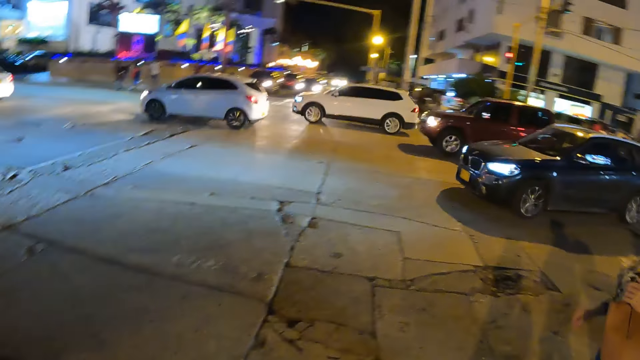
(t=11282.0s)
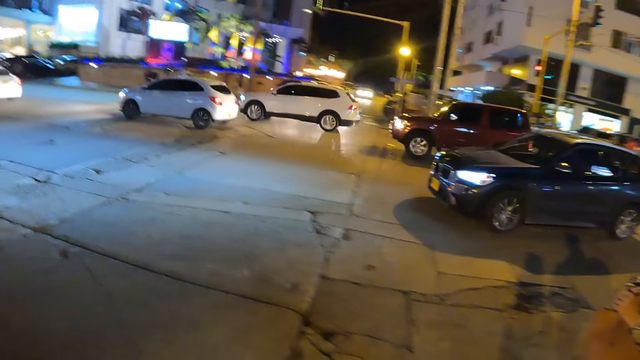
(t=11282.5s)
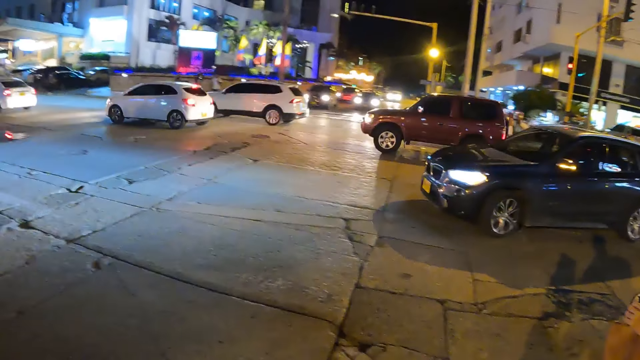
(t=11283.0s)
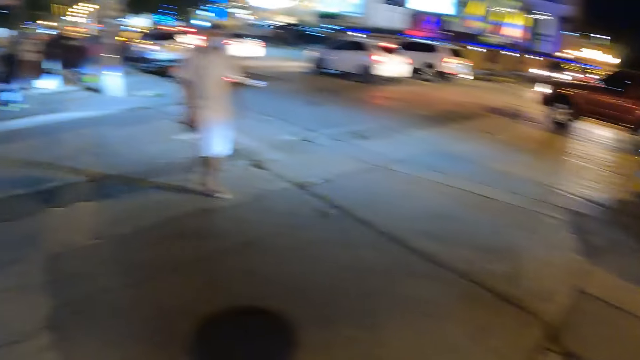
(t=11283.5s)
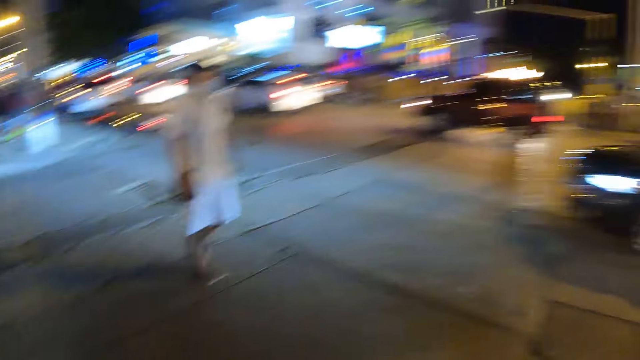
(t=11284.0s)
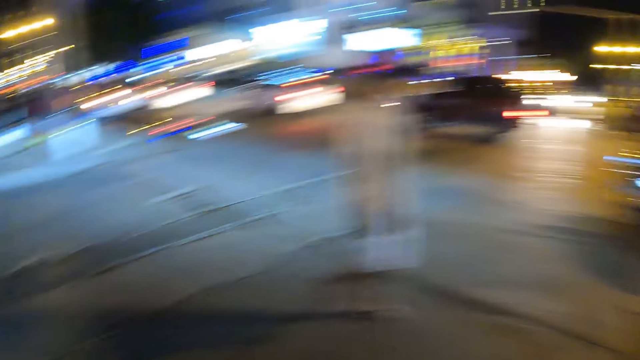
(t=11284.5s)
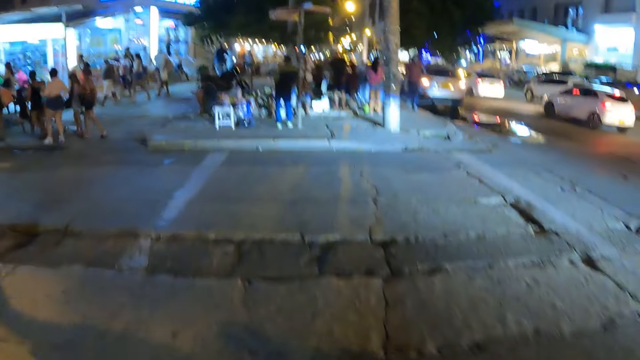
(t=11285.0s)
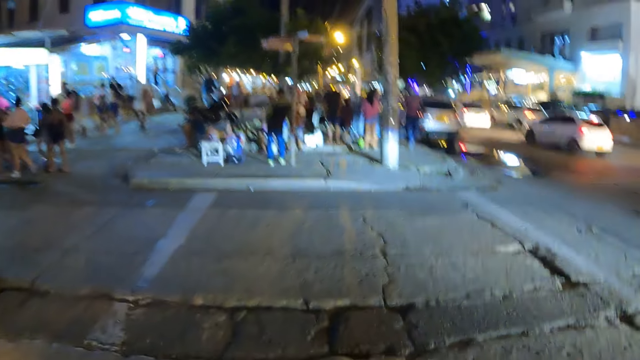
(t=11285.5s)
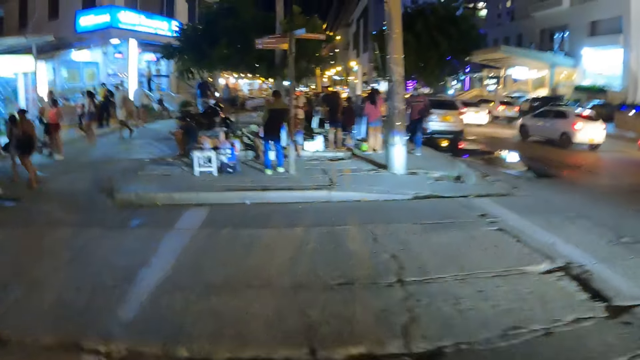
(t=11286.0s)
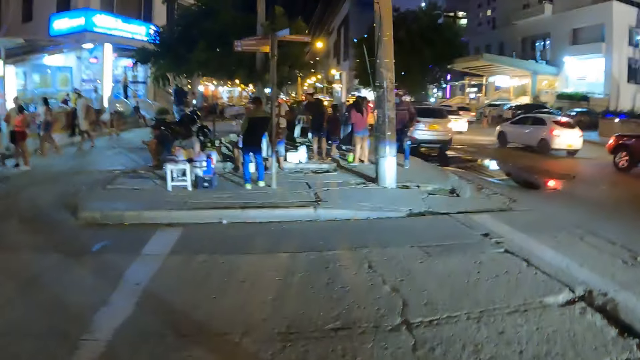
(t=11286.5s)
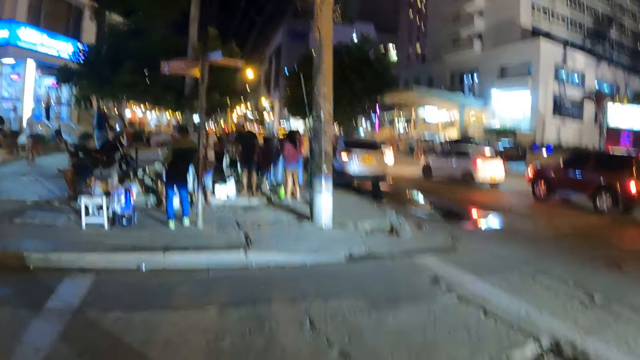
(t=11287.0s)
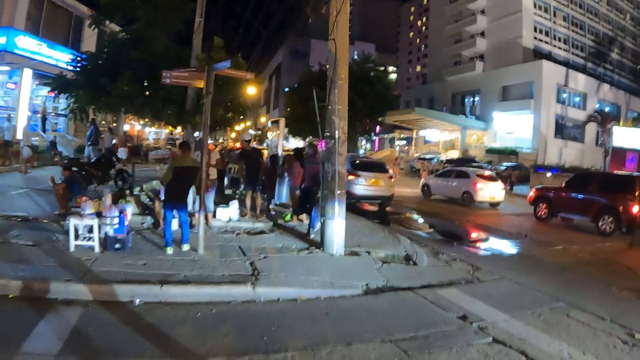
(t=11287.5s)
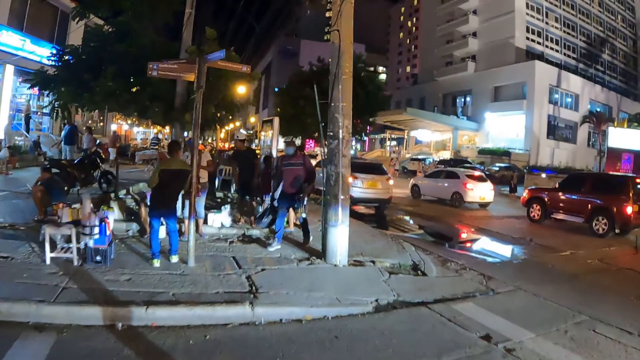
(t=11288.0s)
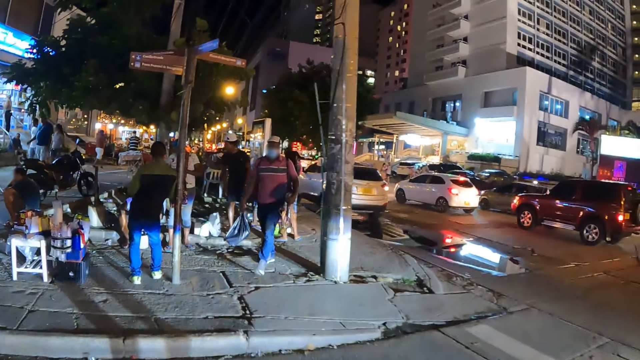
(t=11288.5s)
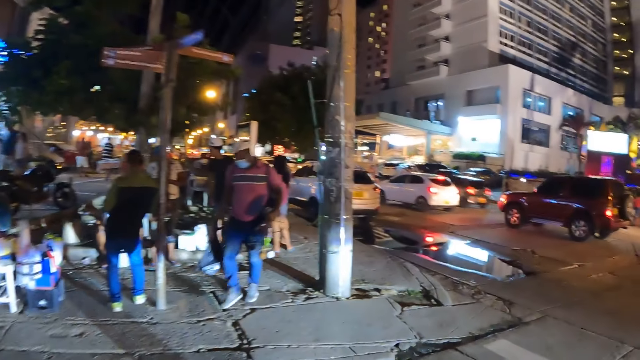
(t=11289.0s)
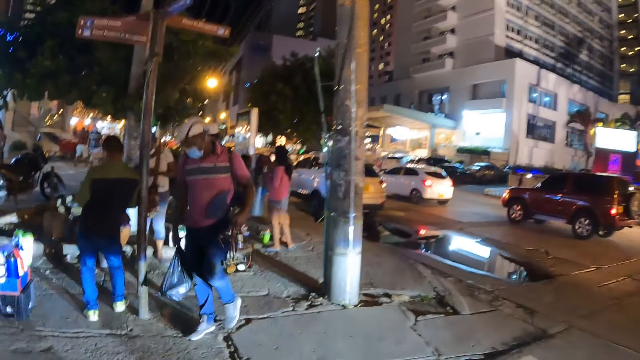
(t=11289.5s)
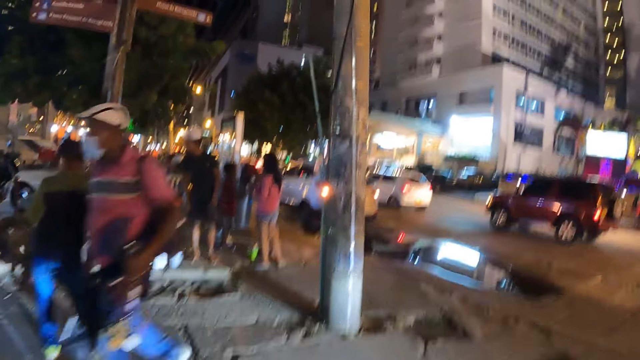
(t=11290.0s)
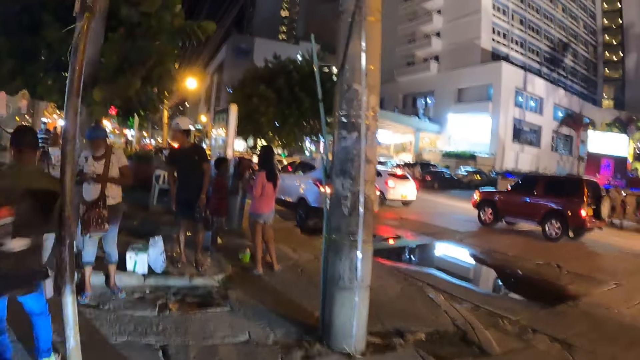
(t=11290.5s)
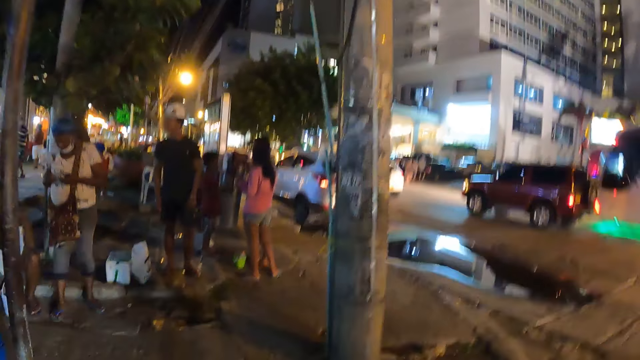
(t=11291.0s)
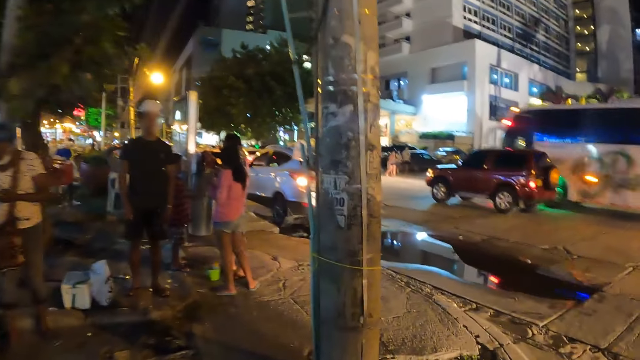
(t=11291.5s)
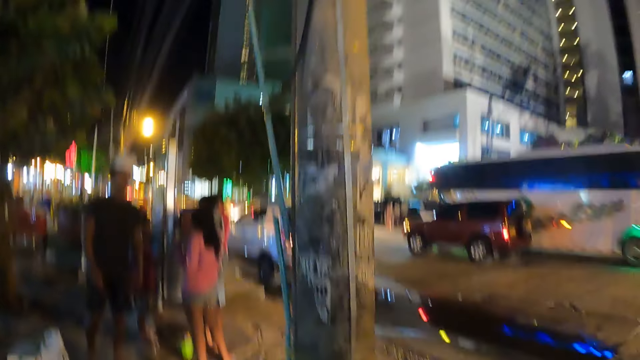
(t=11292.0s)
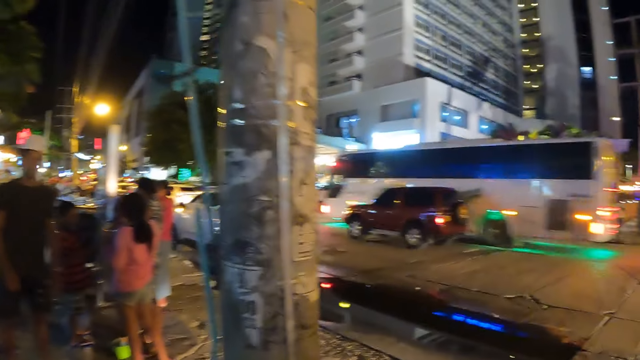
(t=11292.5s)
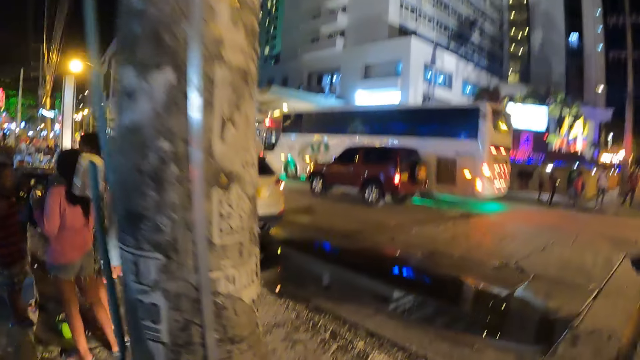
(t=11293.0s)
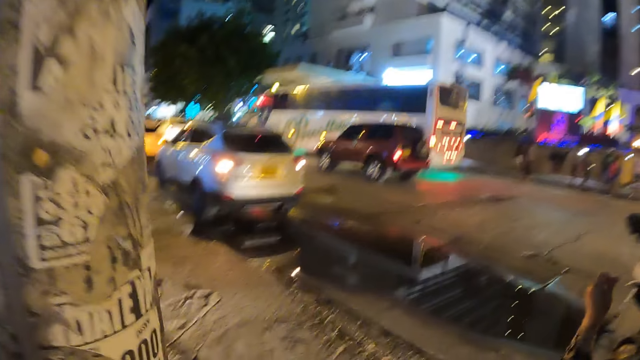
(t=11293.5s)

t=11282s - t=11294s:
The camera wearer walks in the street. They cross the street.

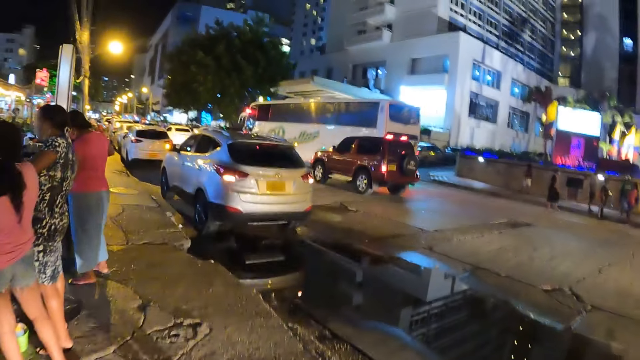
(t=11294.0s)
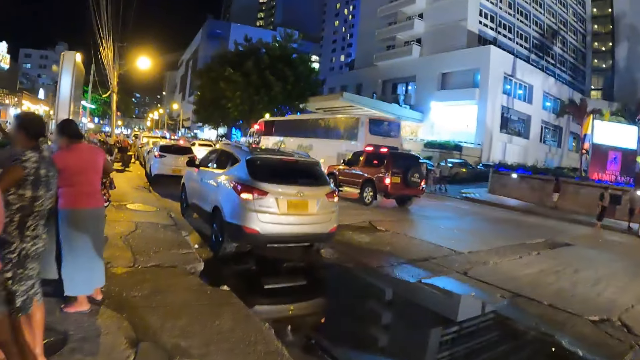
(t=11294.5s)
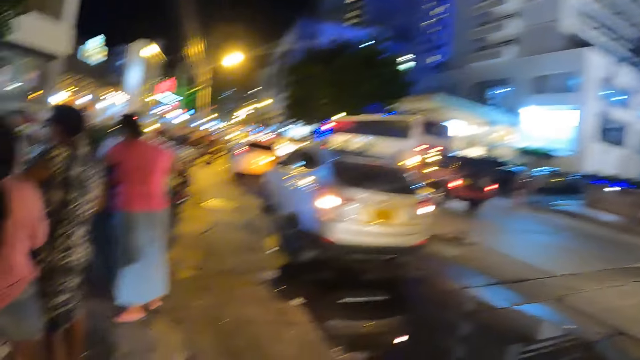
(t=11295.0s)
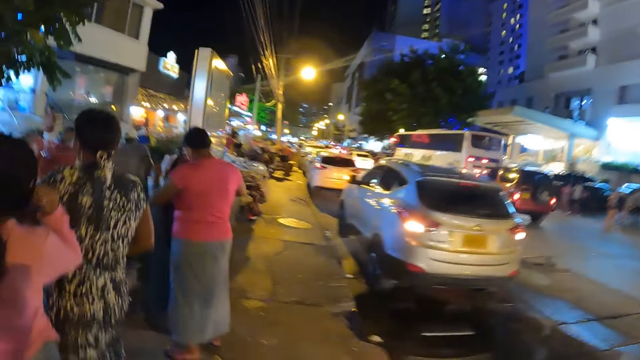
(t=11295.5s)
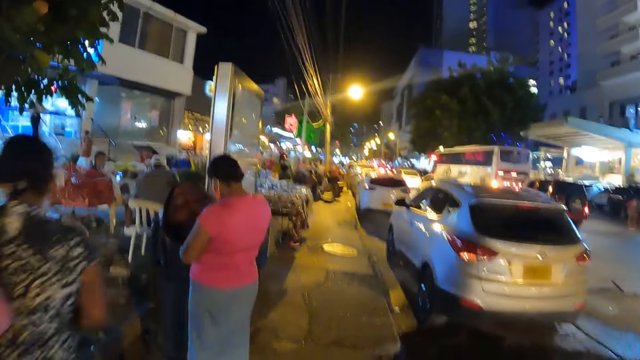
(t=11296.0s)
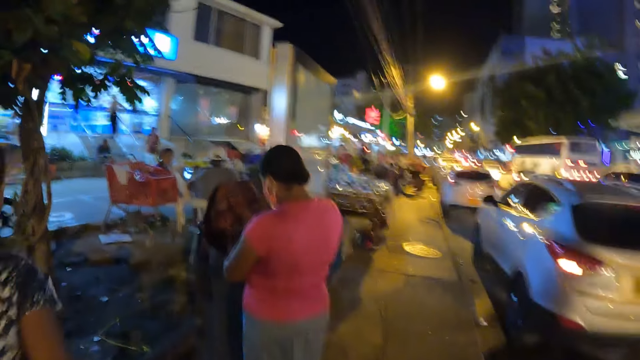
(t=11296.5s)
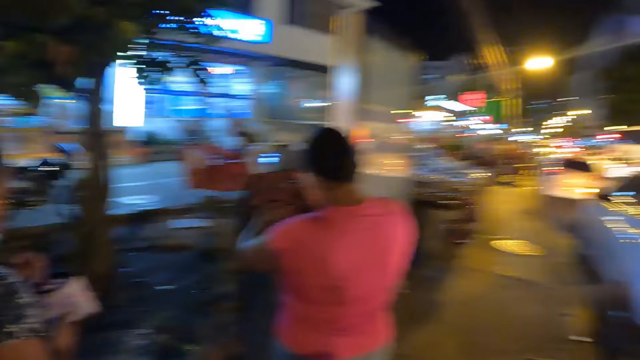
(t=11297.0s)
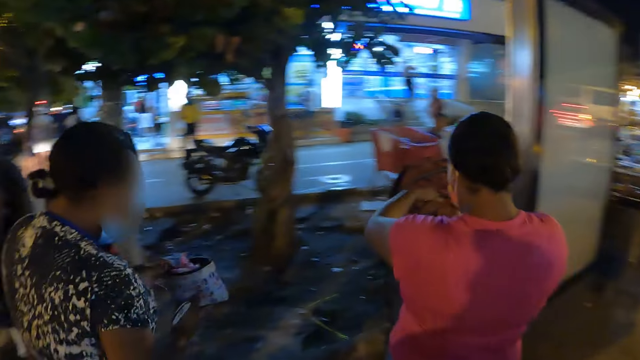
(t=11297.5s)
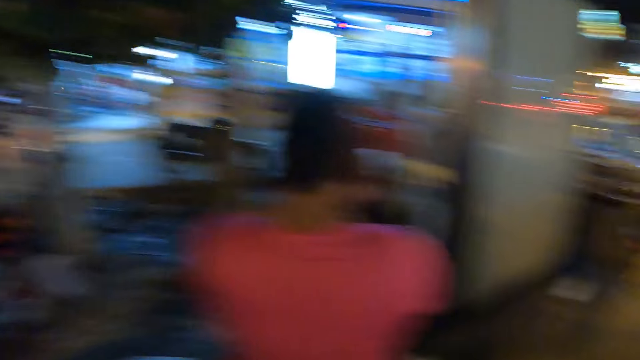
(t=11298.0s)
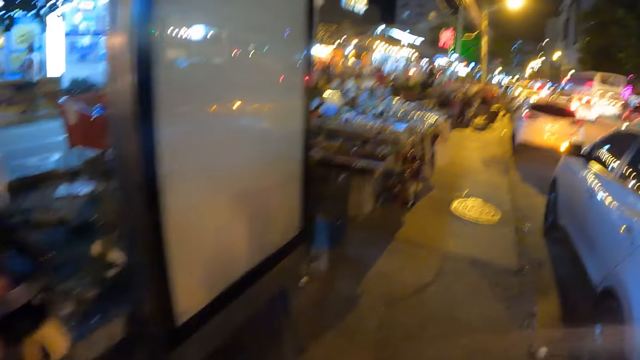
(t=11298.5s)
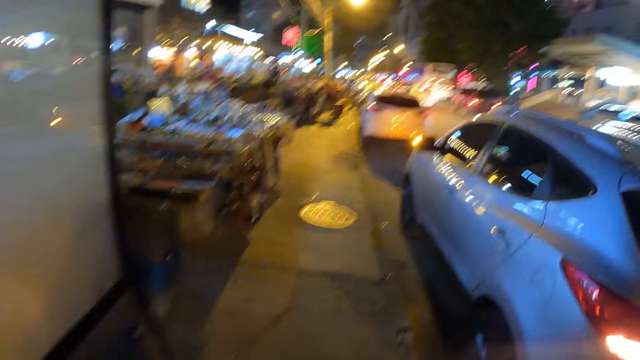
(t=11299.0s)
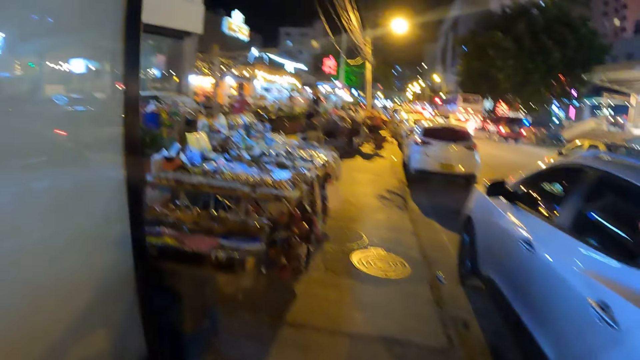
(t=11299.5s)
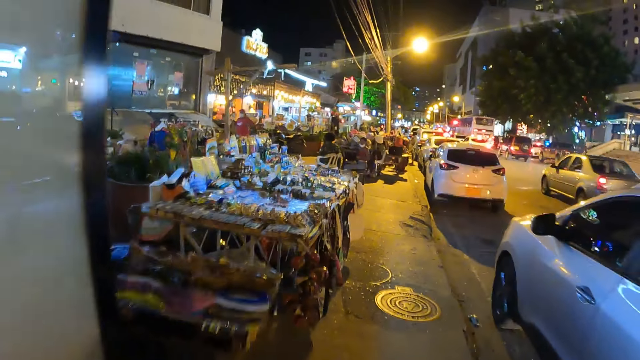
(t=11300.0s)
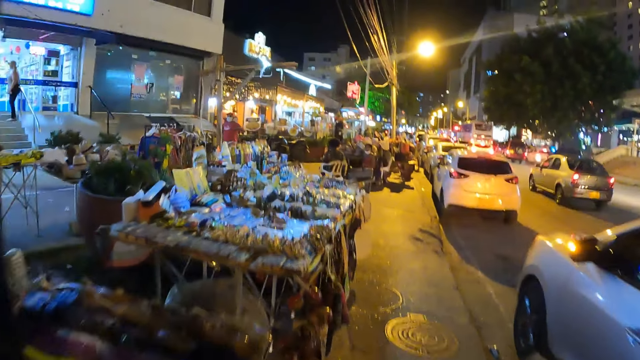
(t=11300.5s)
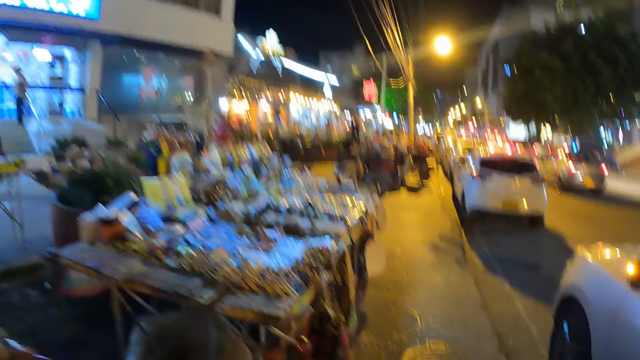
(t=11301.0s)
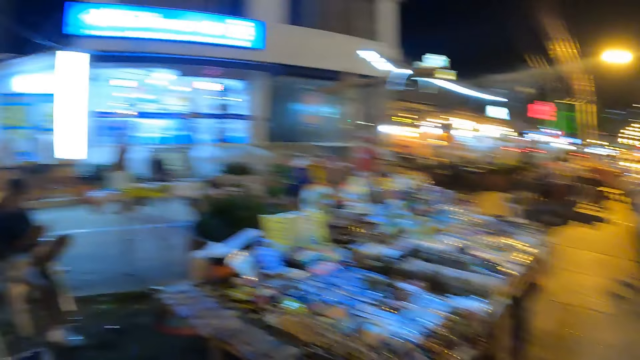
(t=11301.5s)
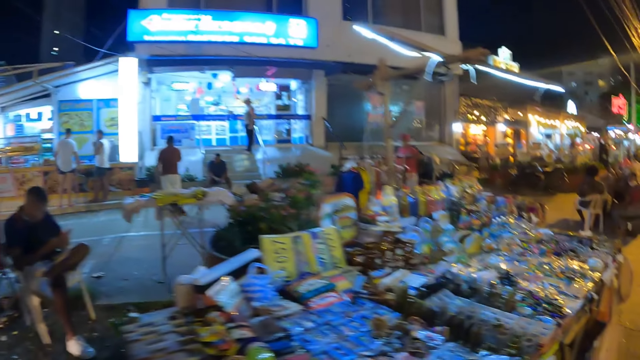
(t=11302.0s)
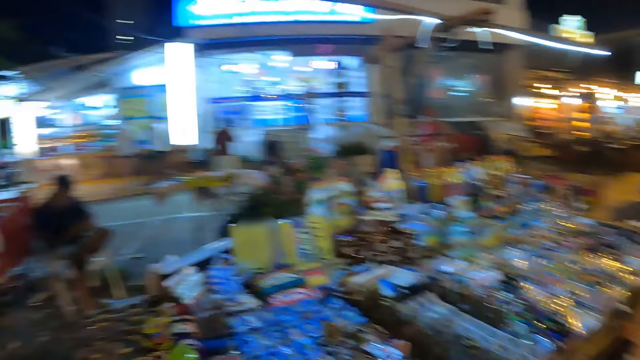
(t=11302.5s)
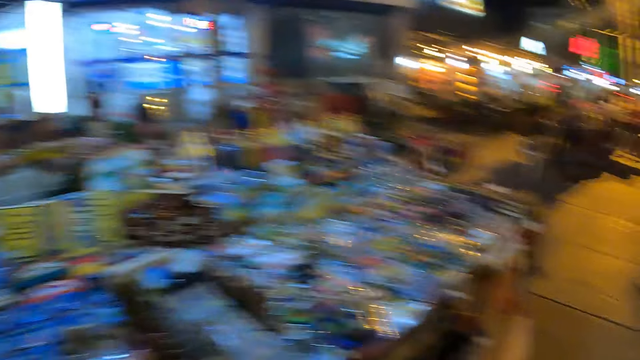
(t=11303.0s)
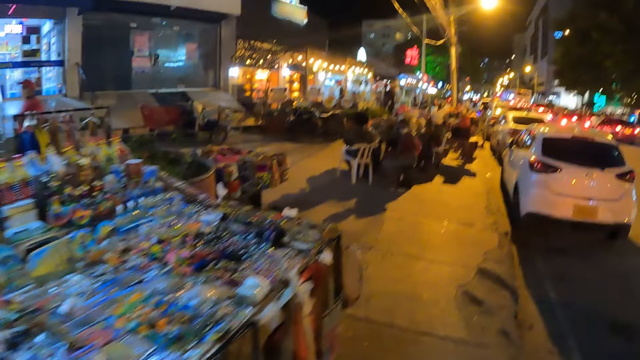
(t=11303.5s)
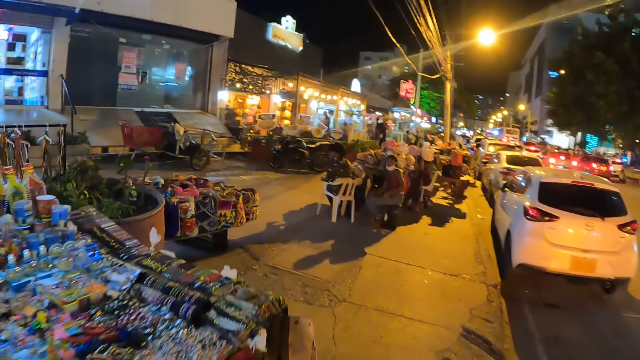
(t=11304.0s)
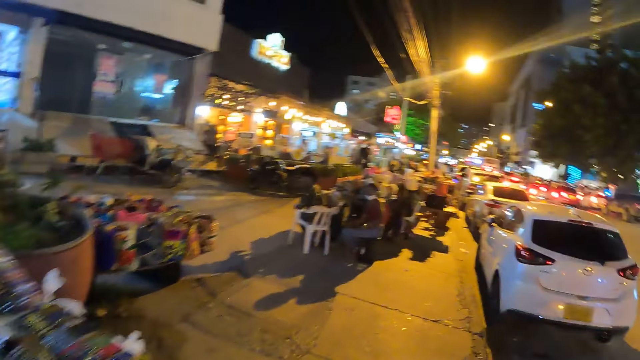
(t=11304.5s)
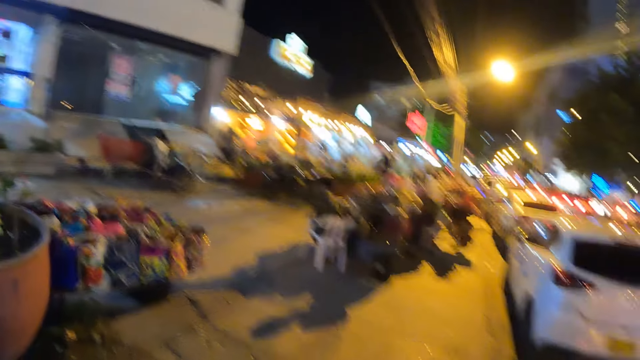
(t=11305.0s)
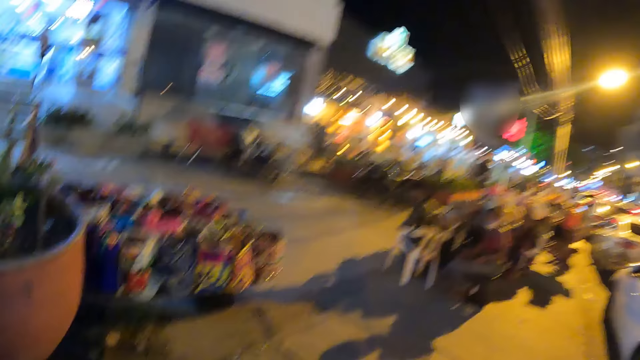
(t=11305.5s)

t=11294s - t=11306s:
The camera wearer looks around. They look ahead. They look around. They walk in the street.
